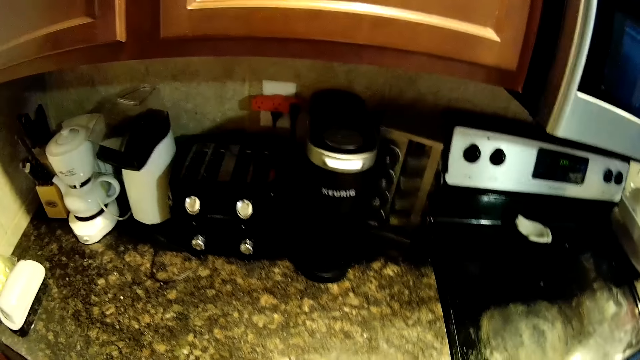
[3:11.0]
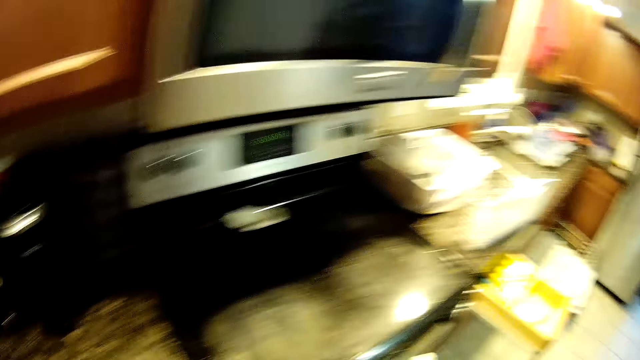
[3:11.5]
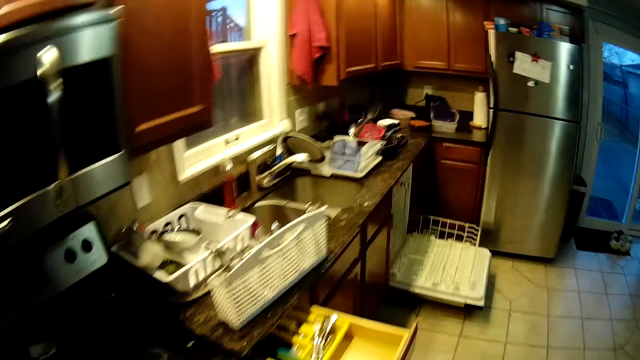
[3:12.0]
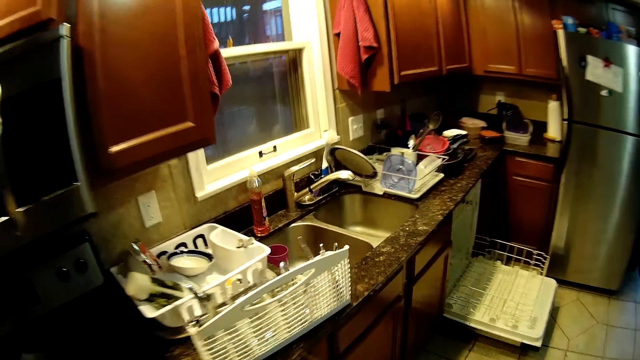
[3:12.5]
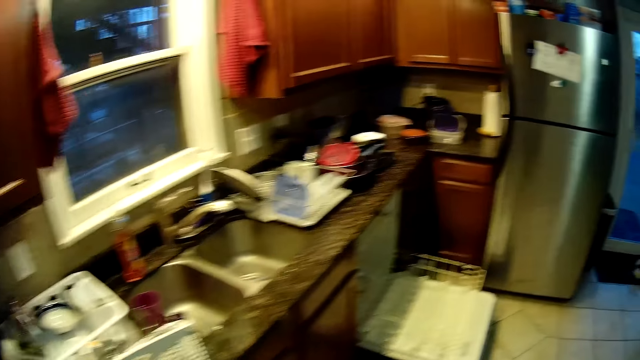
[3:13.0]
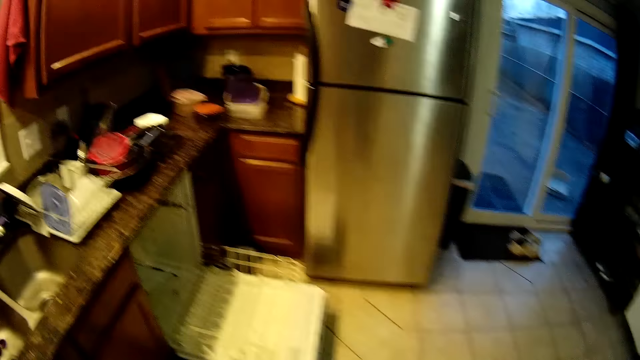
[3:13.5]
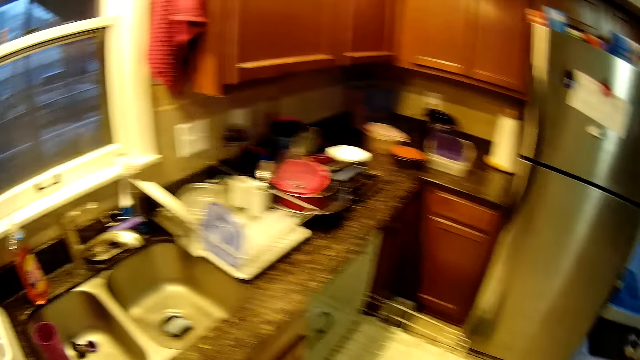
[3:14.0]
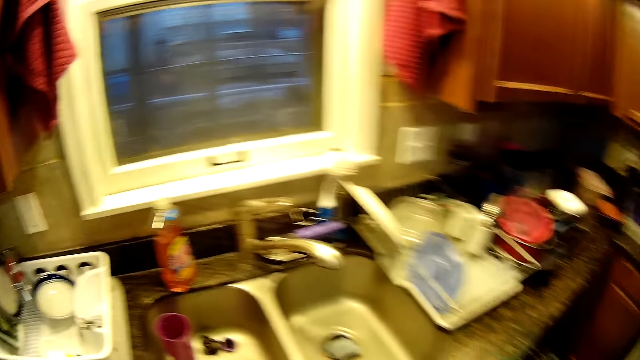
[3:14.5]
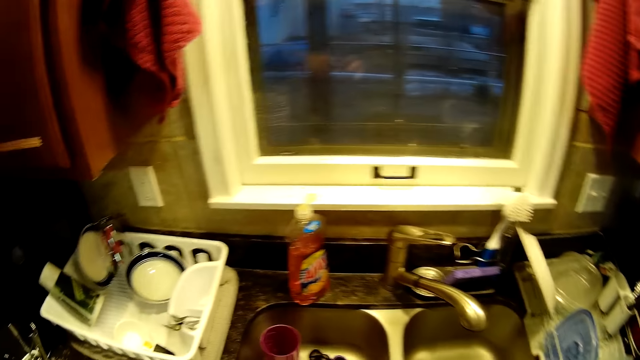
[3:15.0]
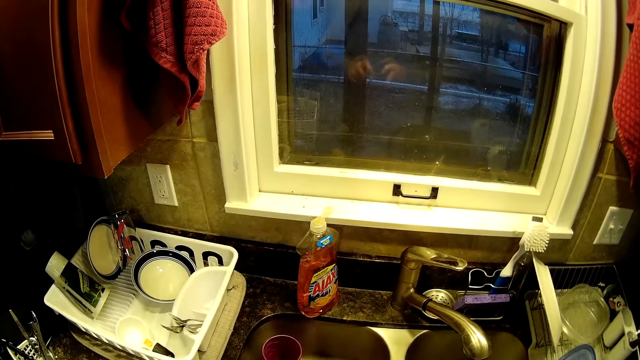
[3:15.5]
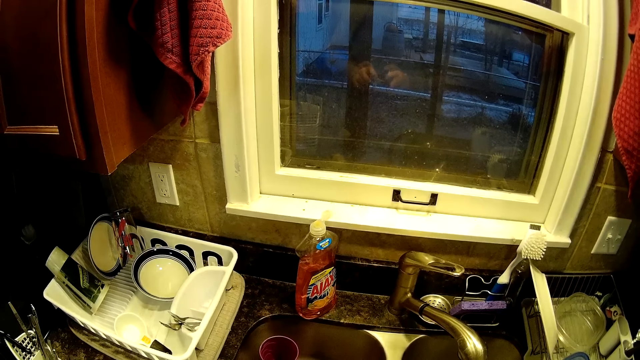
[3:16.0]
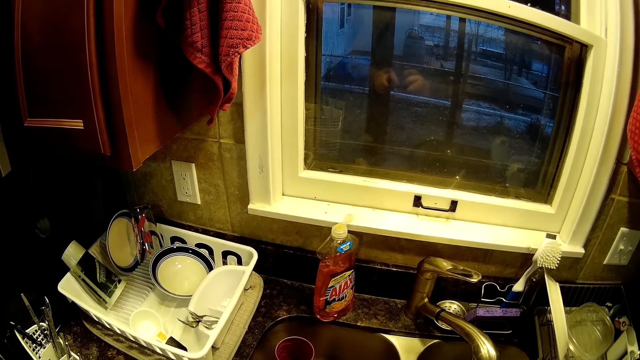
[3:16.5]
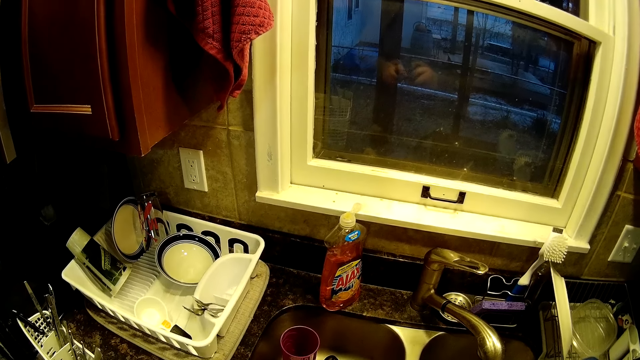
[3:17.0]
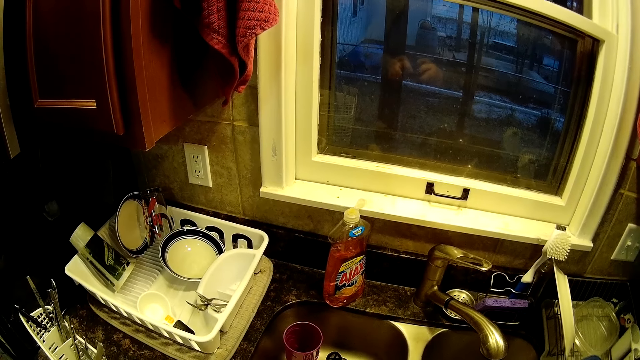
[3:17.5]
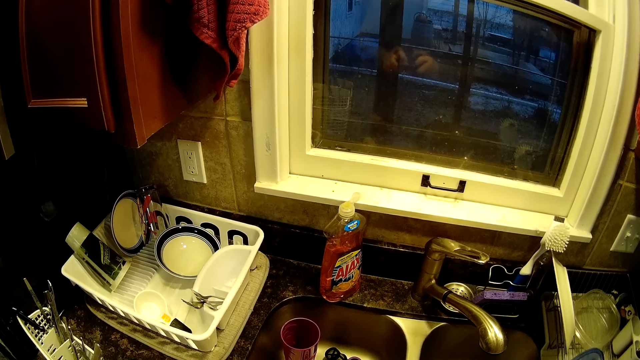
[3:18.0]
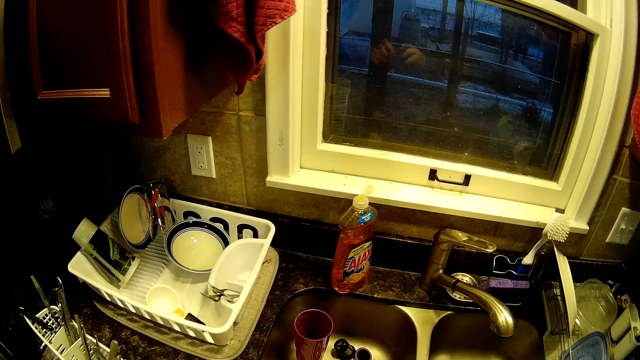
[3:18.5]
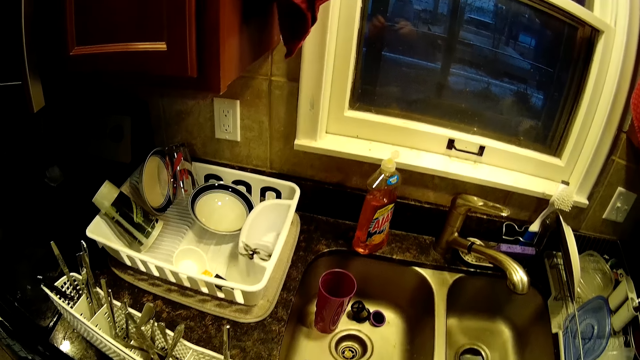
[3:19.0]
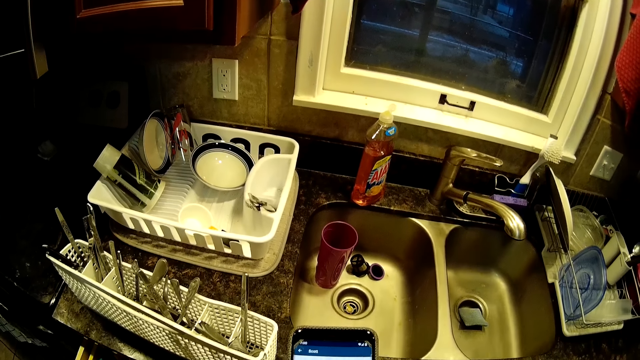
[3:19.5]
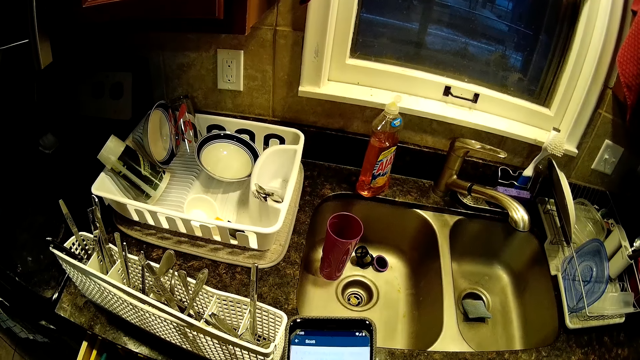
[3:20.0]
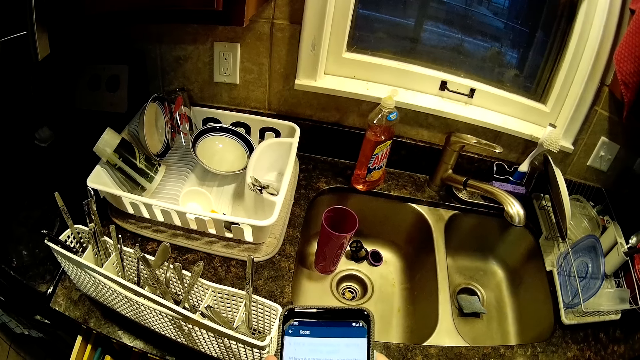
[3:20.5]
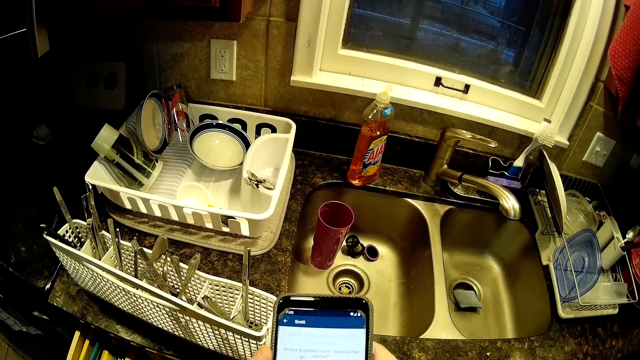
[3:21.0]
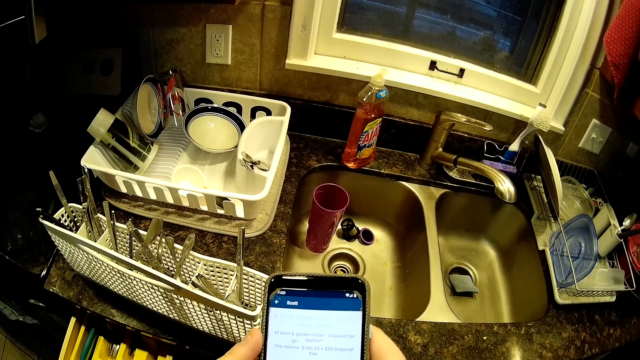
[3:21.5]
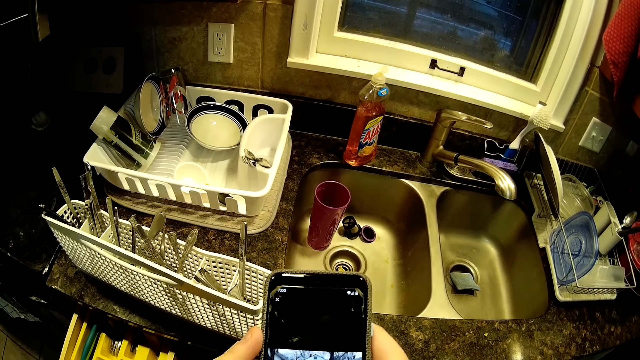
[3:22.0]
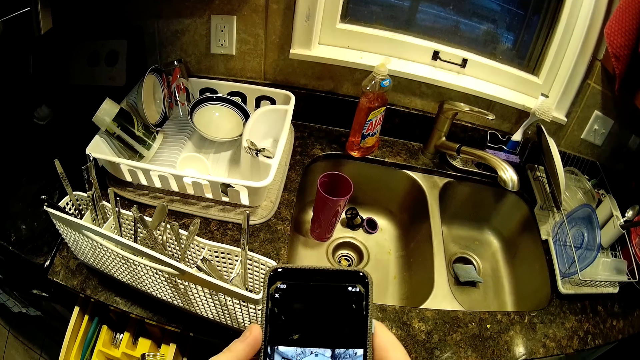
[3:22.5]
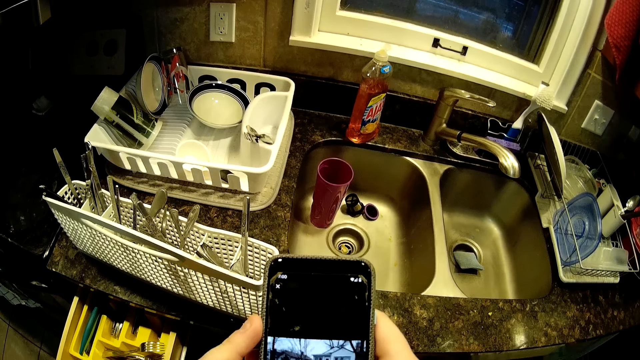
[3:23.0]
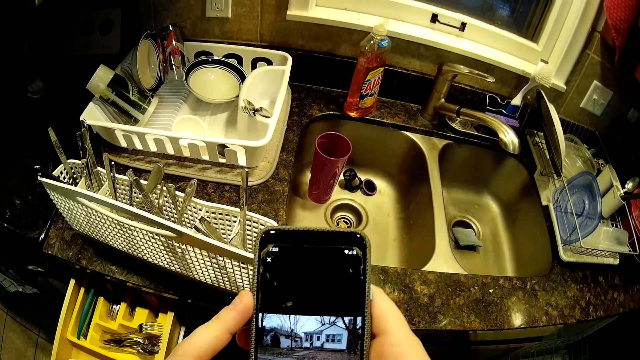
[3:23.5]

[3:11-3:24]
The camera wearer walks in the kitchen. They scroll a phone. They use the phone.

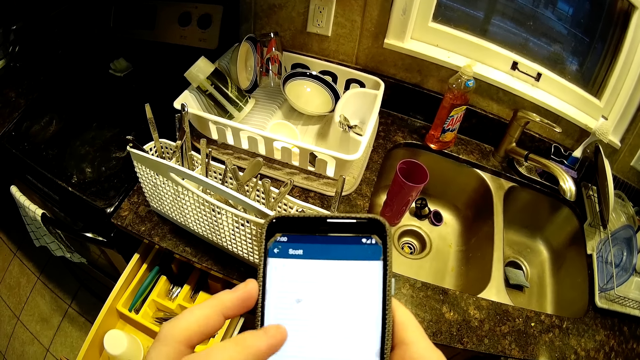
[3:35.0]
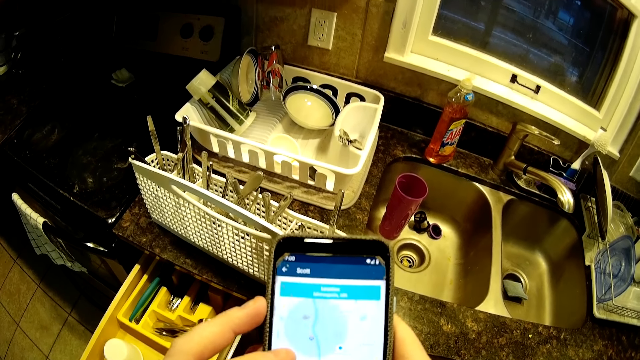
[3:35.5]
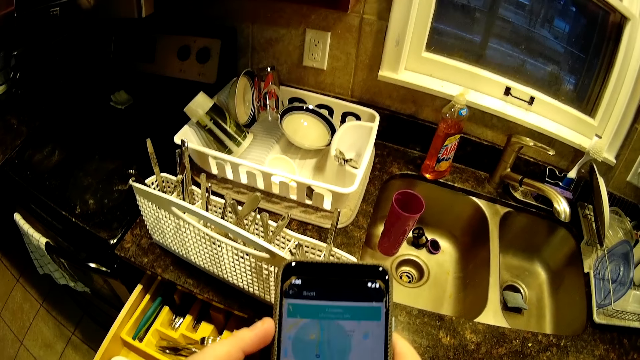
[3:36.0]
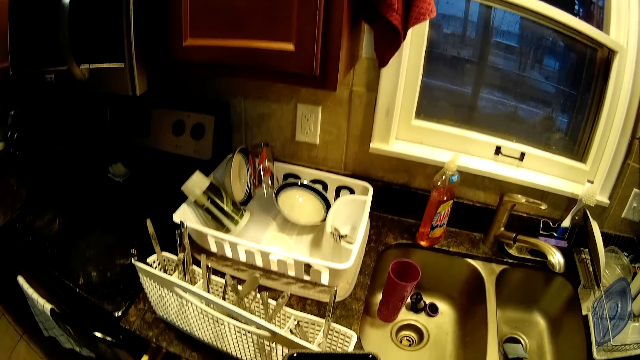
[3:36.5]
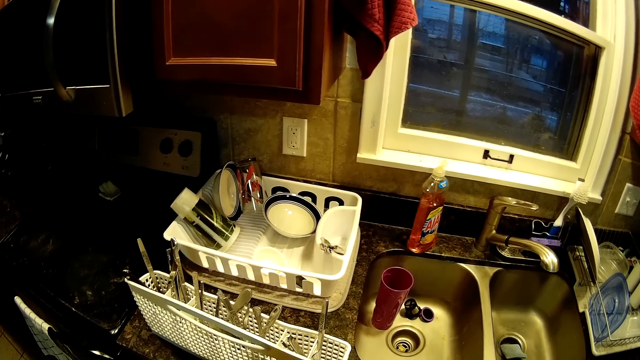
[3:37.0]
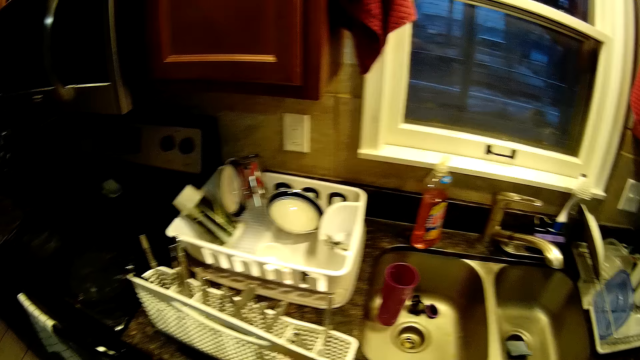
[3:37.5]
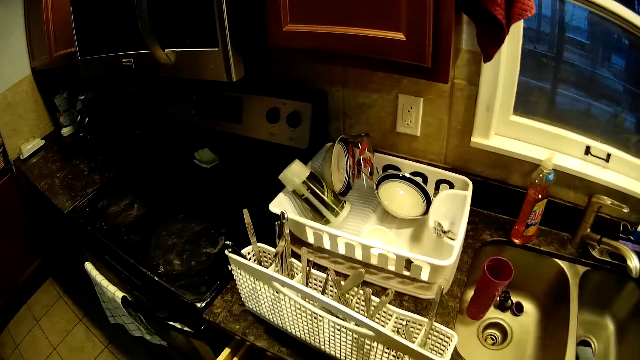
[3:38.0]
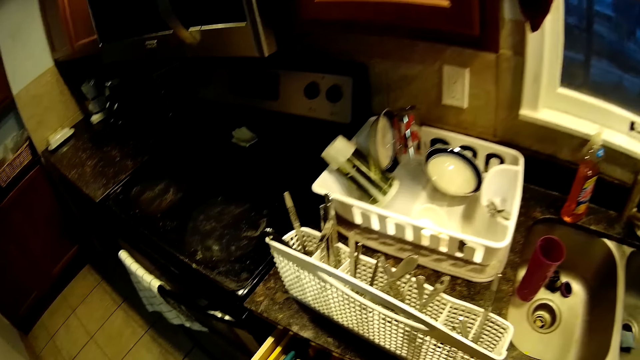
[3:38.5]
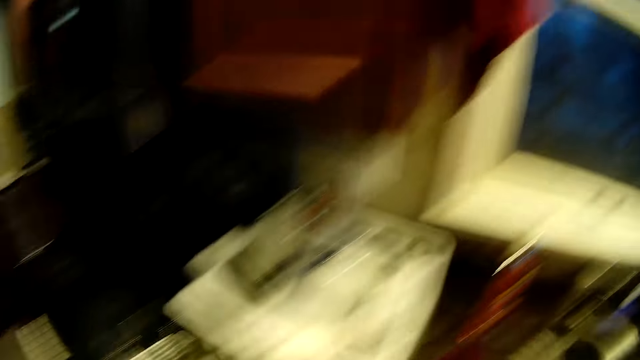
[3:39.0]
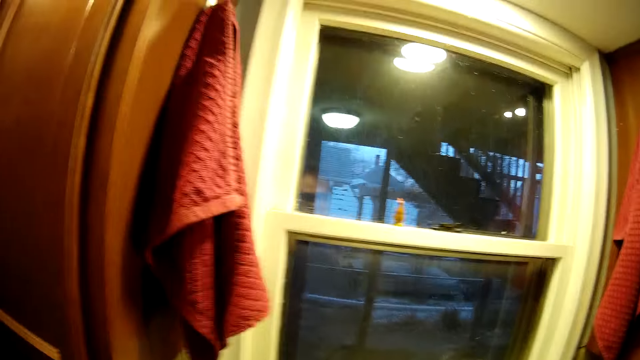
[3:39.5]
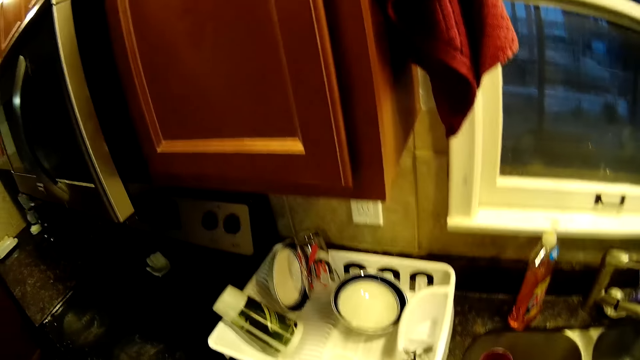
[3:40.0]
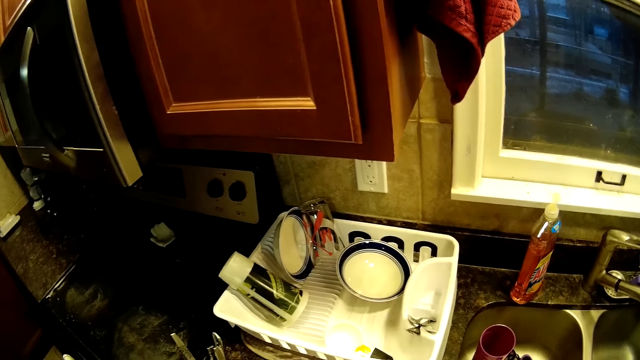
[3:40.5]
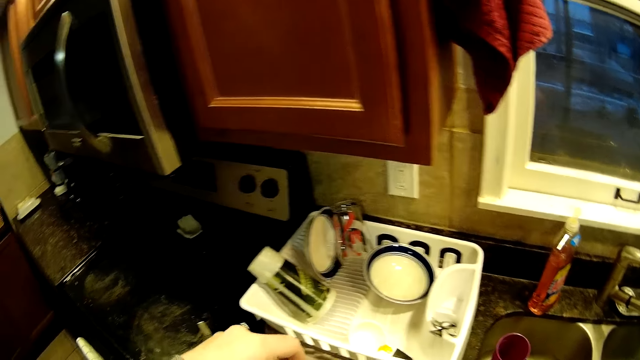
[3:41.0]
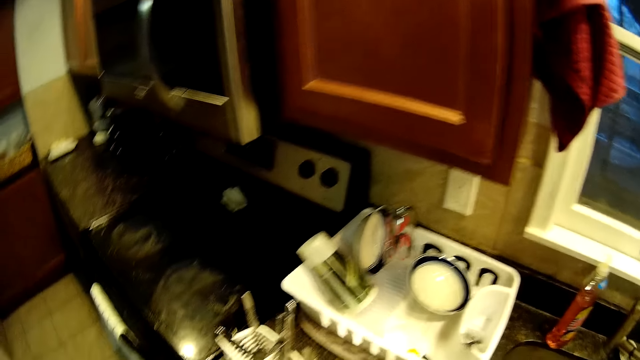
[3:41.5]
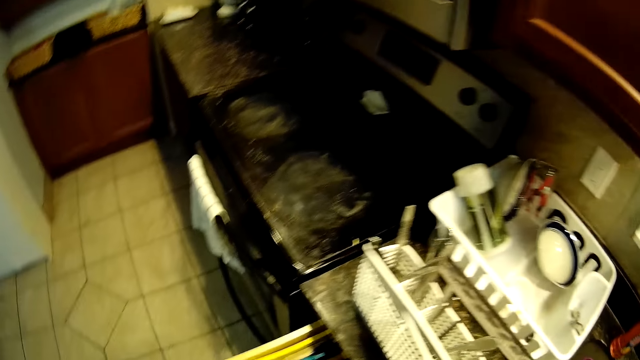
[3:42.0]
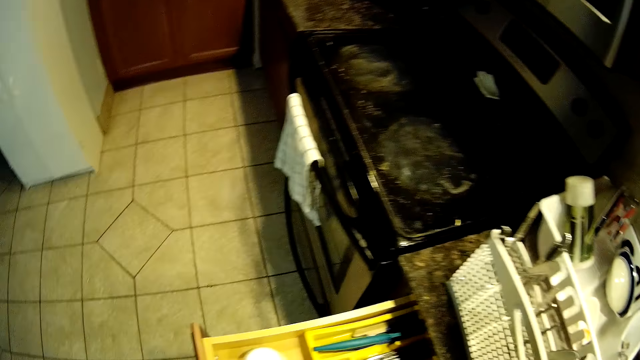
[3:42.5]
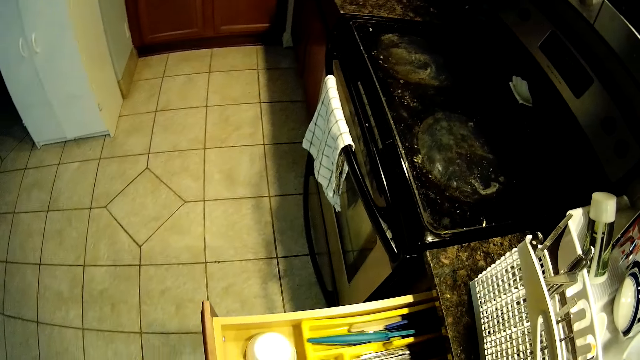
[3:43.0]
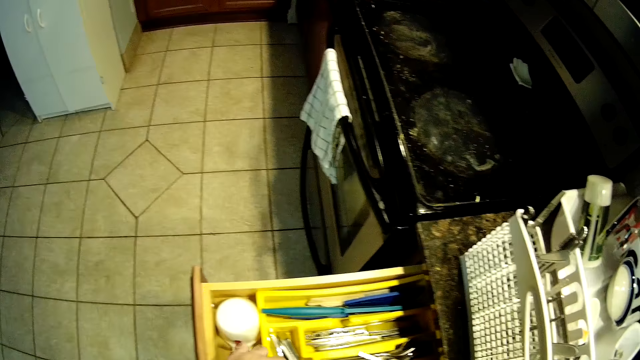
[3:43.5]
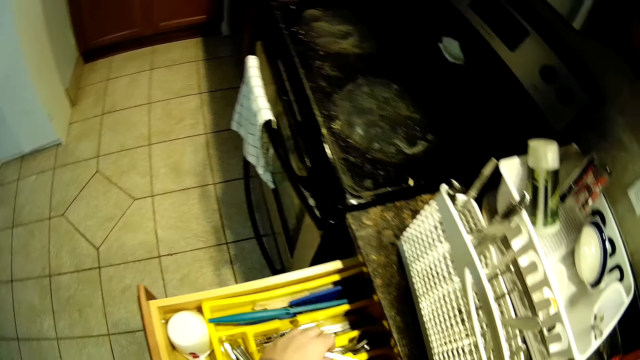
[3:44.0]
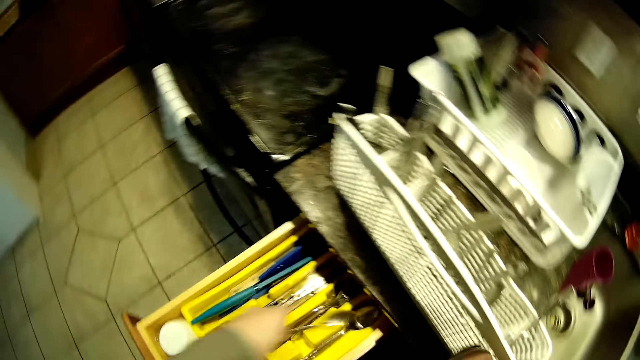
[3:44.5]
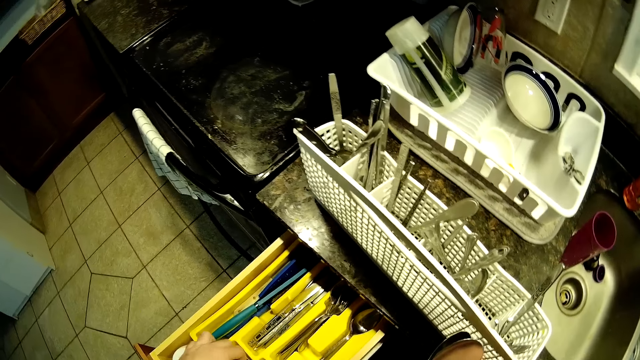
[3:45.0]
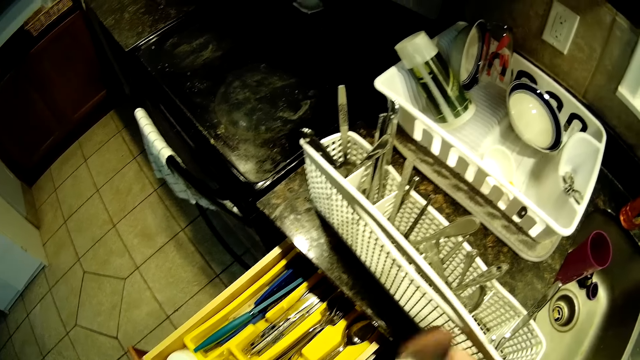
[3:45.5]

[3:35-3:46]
The camera wearer puts back the phone. They look around. They pick up a knife from the cutlery holder. They open a drawer. They pick up a spoon from the drawer.
